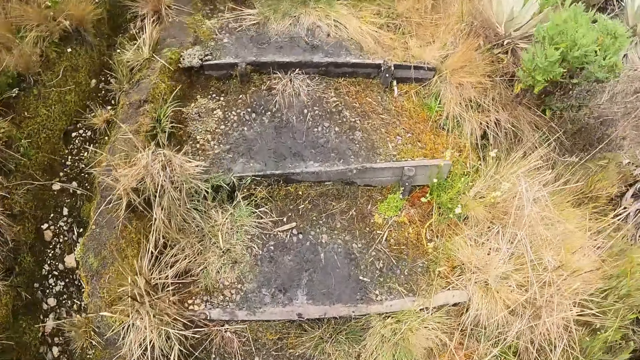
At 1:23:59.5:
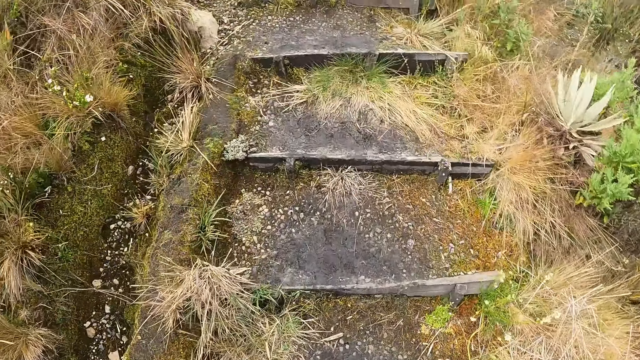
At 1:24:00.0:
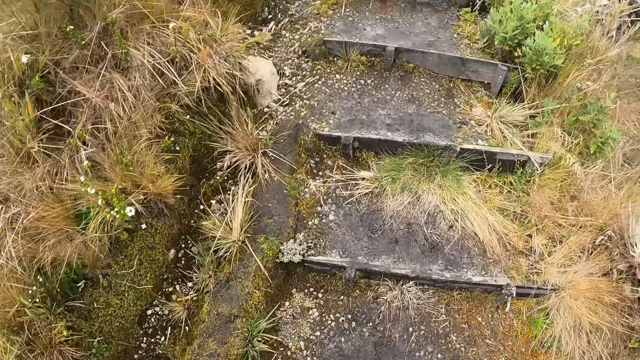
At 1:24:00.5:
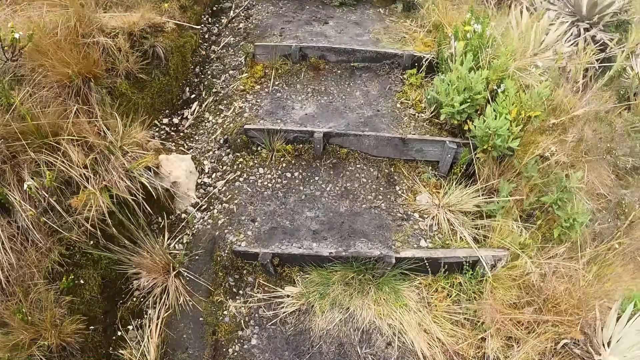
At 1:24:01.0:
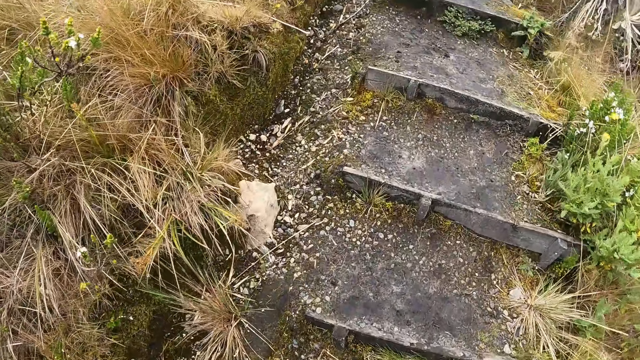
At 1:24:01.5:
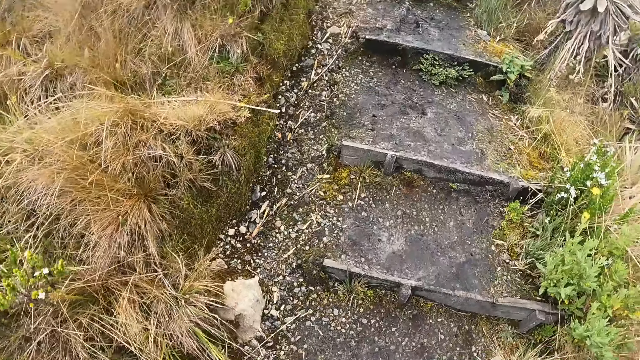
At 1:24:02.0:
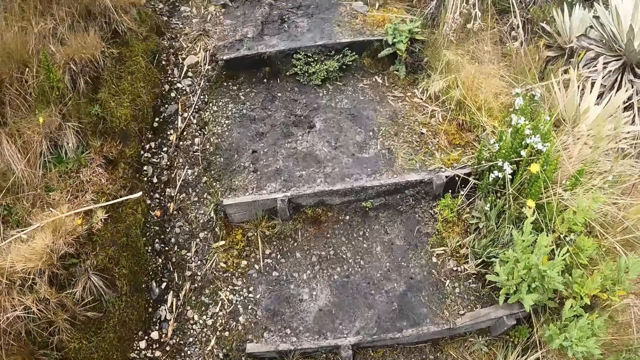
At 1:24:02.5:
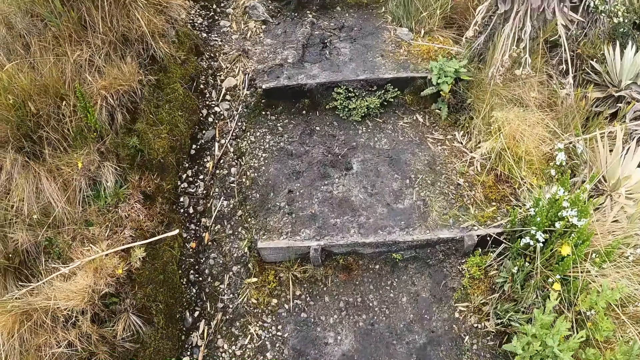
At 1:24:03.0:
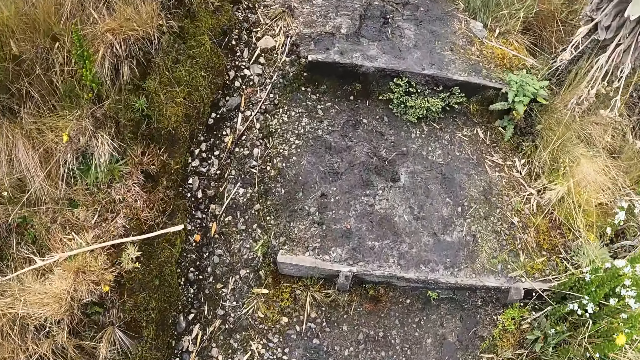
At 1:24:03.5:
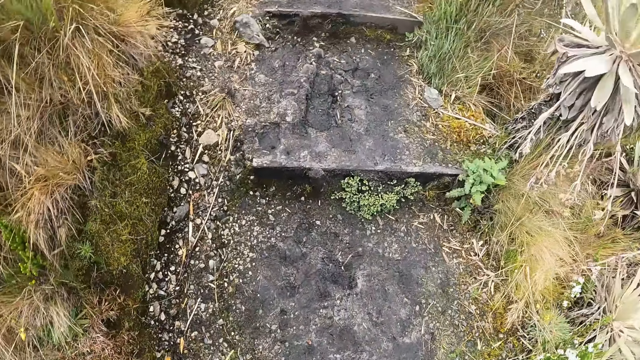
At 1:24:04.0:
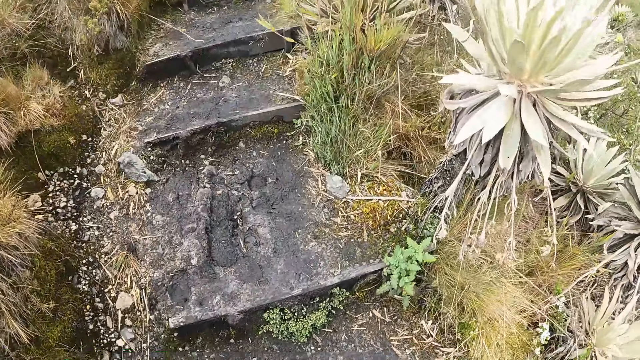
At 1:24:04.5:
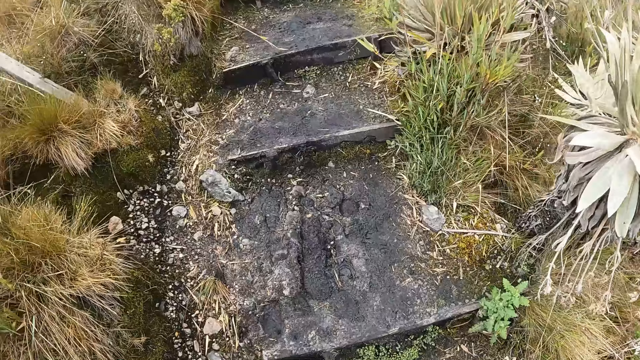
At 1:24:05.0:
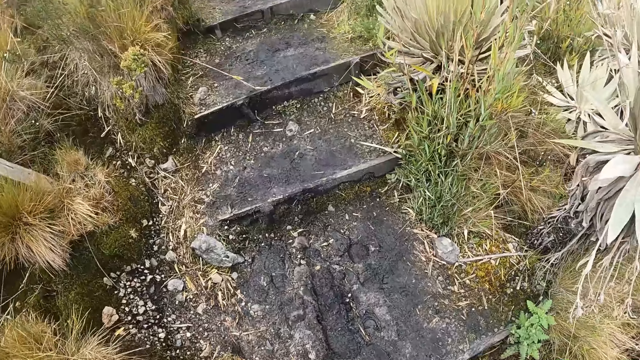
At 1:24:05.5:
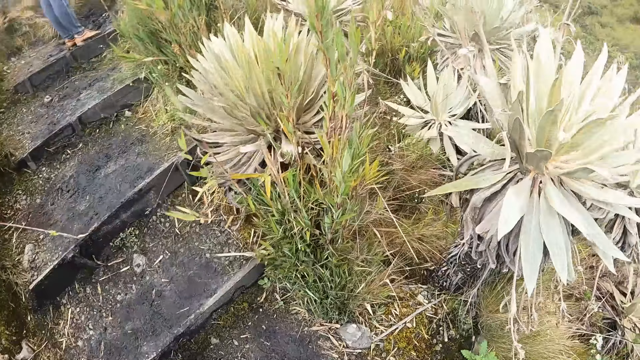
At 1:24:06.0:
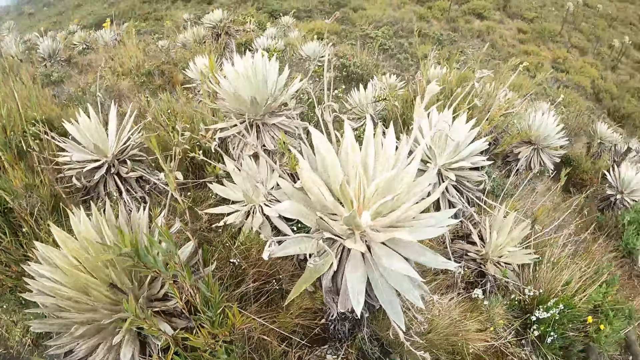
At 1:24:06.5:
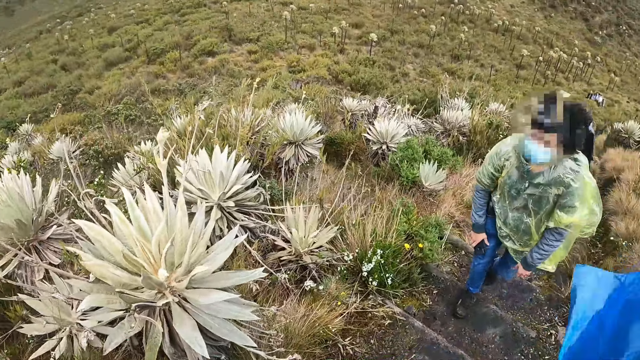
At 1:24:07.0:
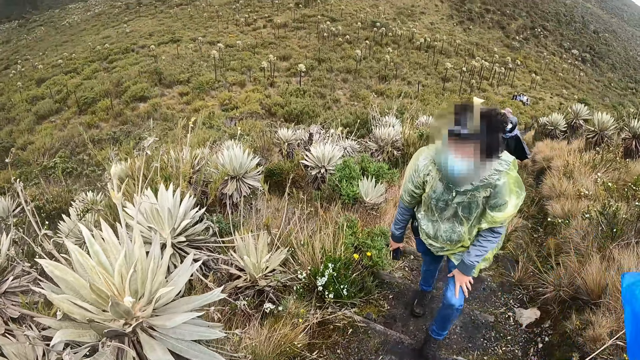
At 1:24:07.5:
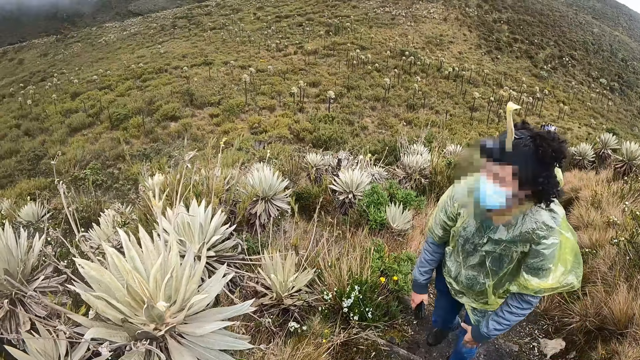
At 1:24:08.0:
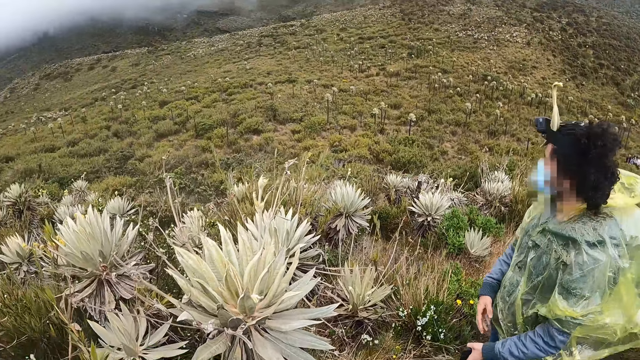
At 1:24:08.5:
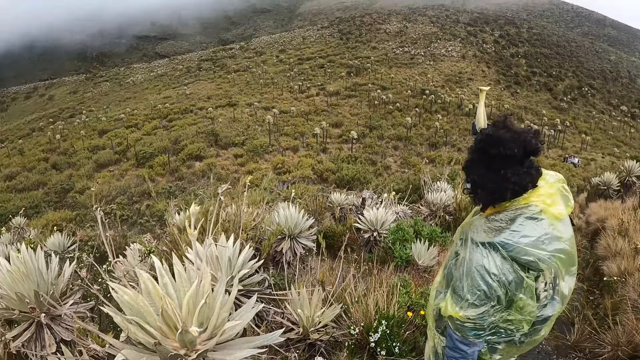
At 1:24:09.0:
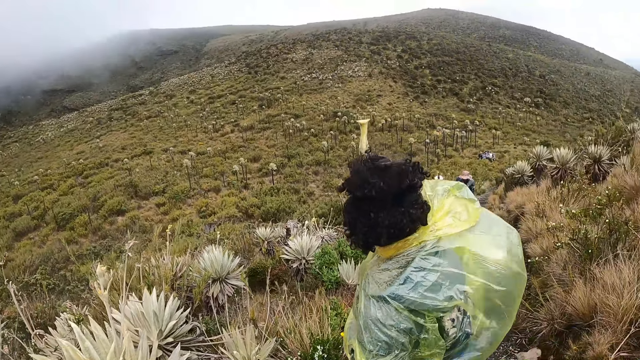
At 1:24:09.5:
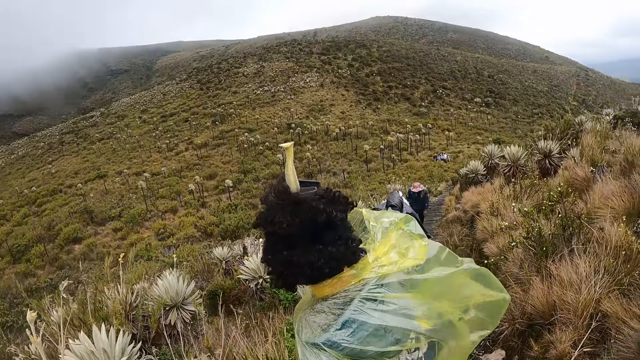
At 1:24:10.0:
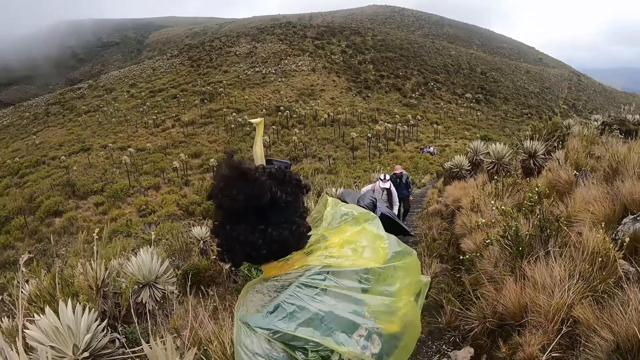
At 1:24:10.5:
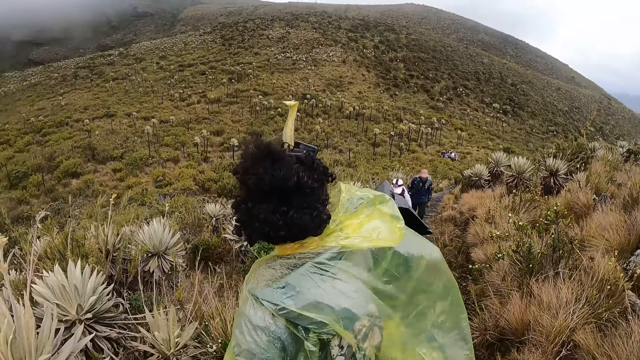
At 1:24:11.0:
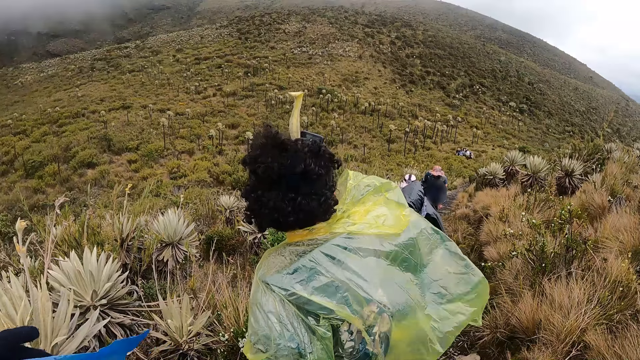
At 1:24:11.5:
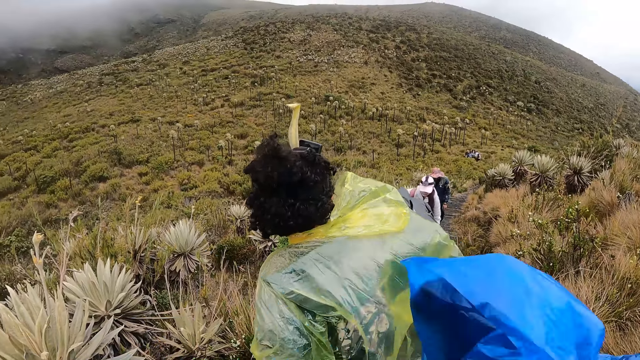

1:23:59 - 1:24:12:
The camera wearer turns around on the step. They look around.

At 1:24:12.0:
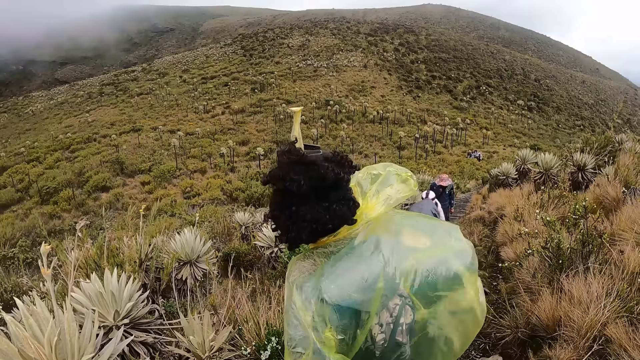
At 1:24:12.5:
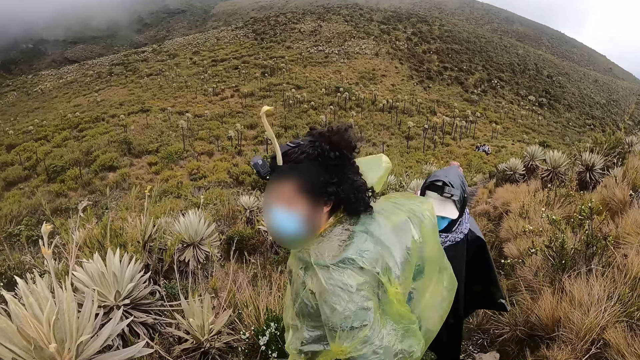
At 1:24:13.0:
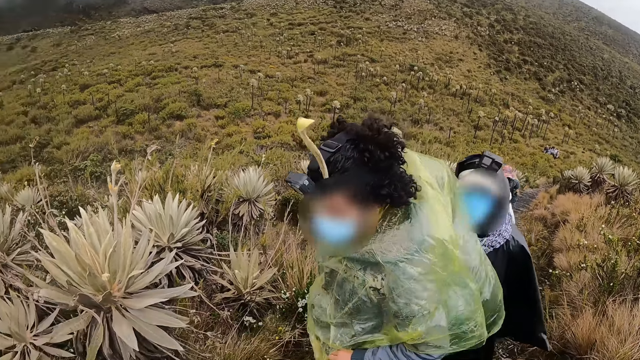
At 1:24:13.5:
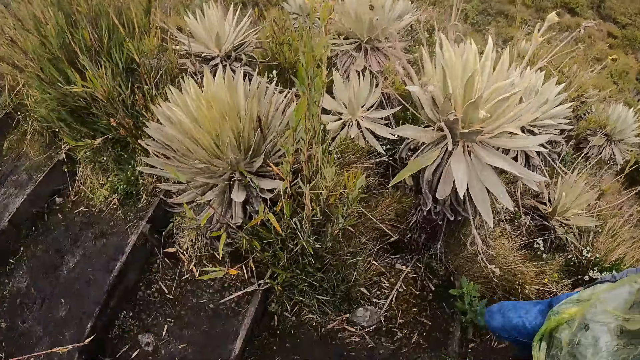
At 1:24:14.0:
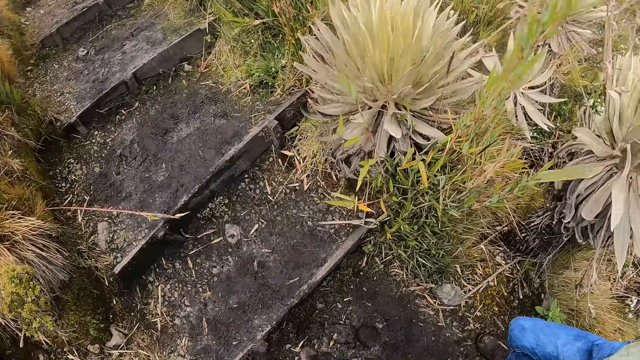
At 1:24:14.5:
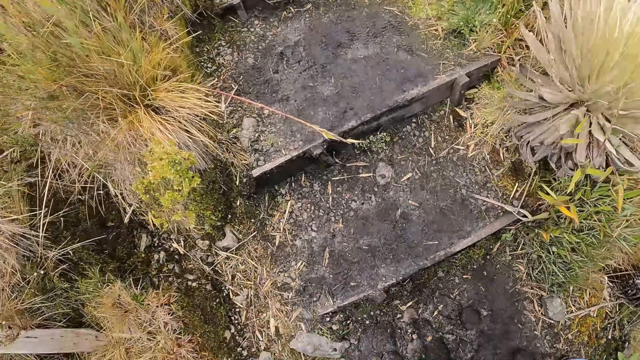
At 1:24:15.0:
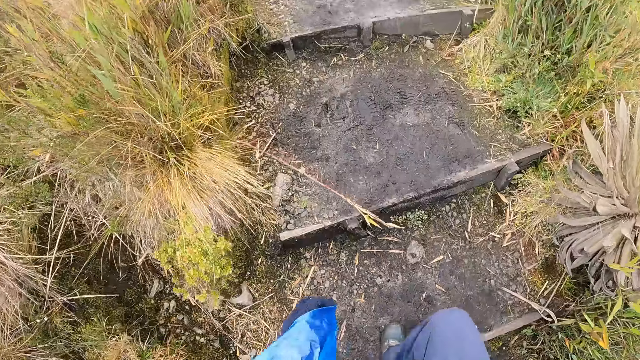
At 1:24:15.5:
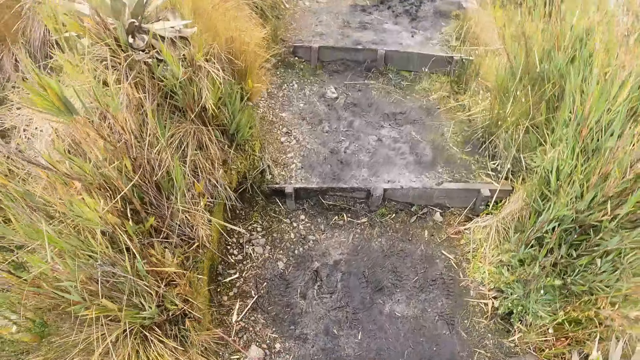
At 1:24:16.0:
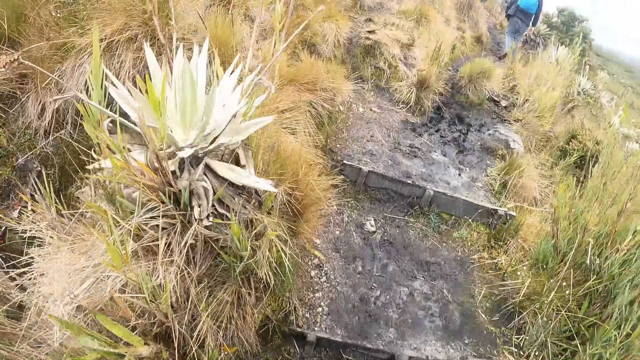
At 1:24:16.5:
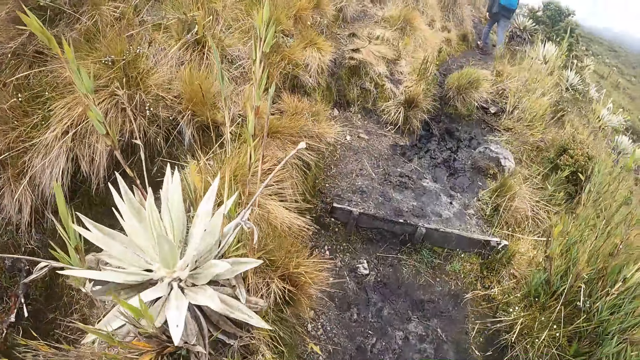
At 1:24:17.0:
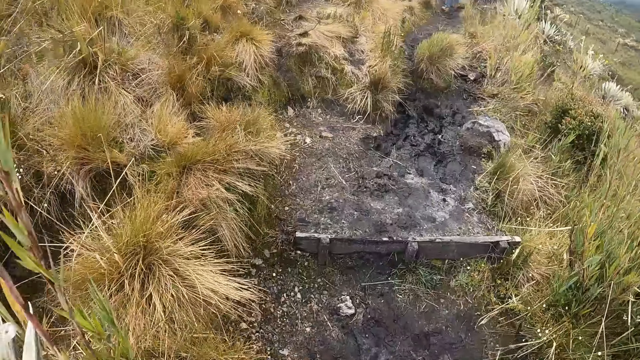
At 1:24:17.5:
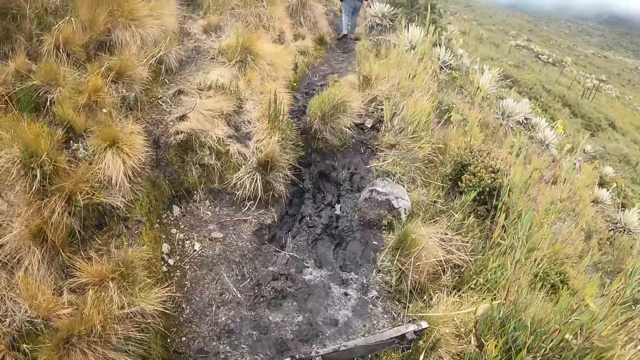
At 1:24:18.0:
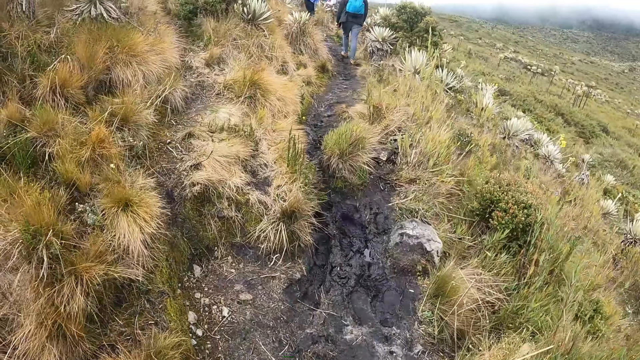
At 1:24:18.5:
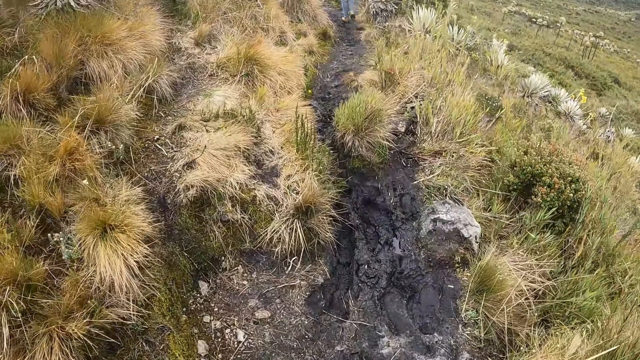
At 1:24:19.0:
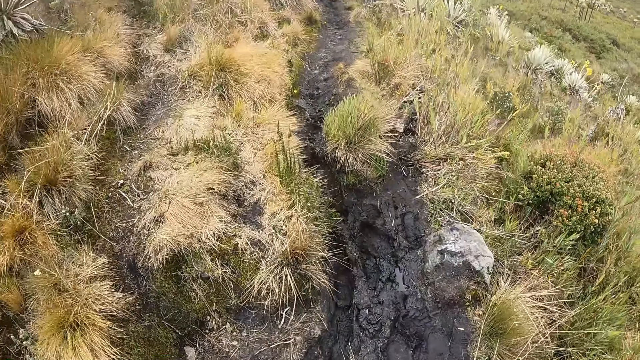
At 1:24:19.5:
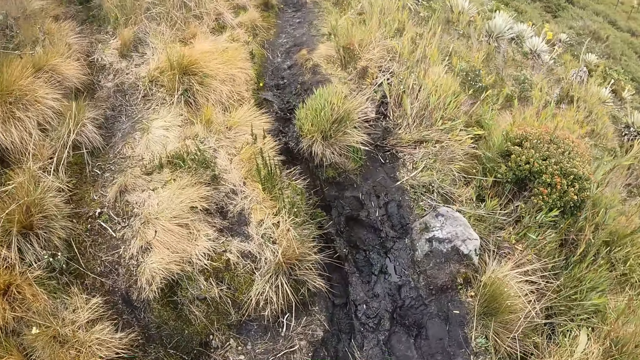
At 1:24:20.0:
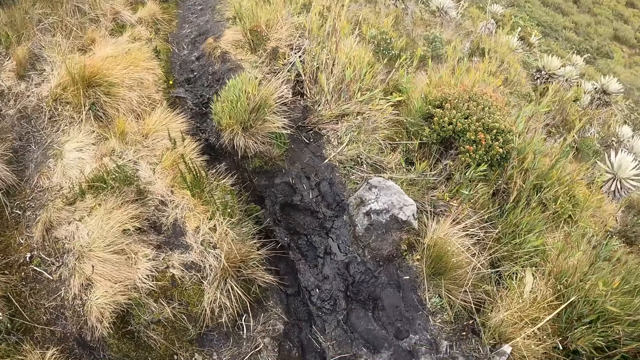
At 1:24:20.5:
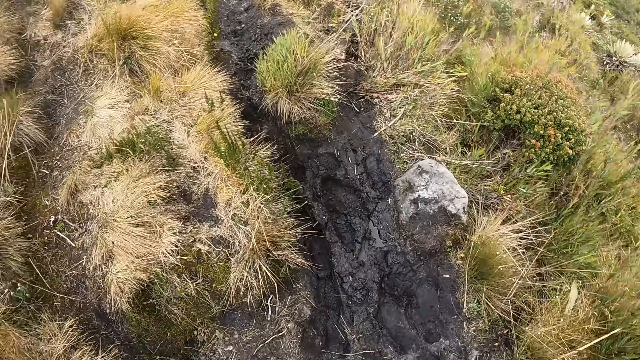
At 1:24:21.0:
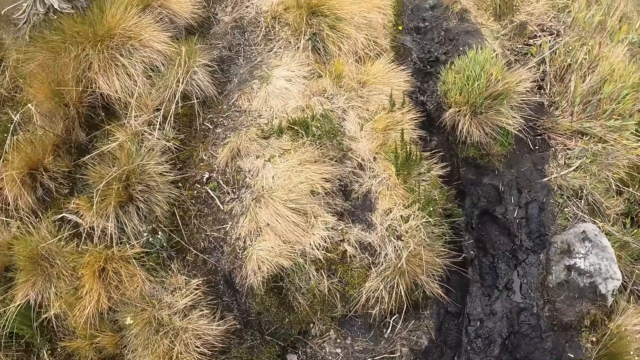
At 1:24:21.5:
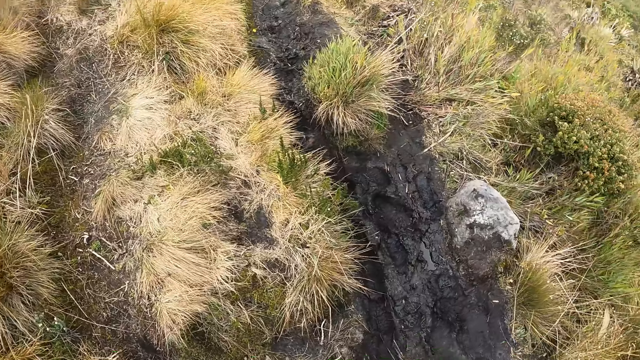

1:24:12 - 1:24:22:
The camera wearer climbs some steps. They walk around.
